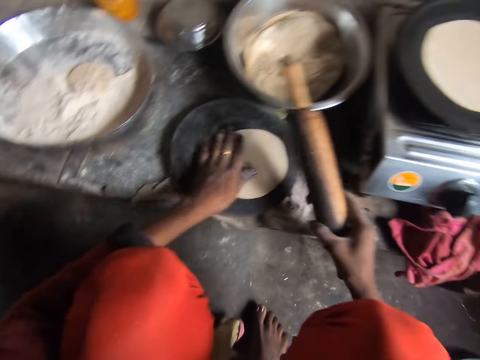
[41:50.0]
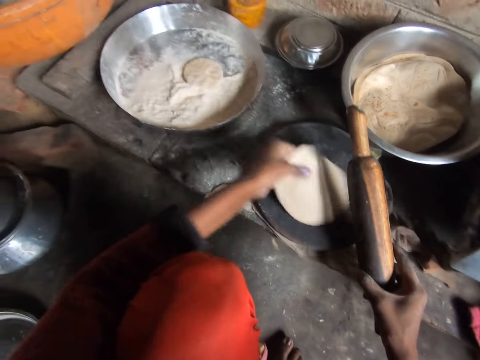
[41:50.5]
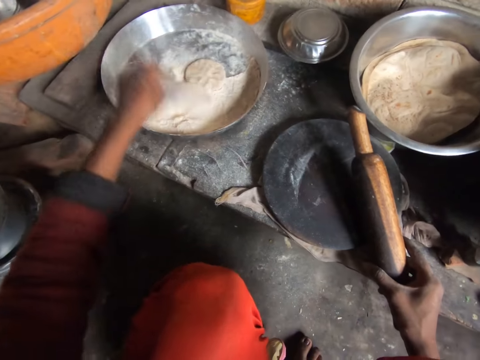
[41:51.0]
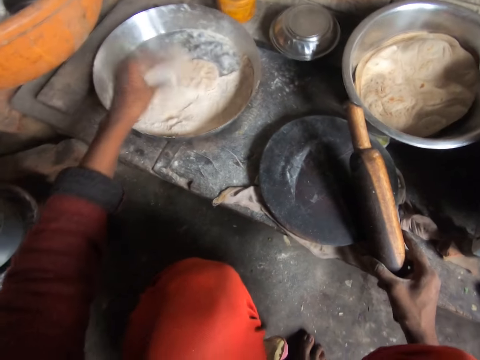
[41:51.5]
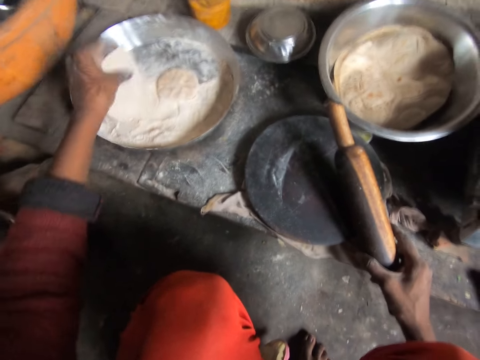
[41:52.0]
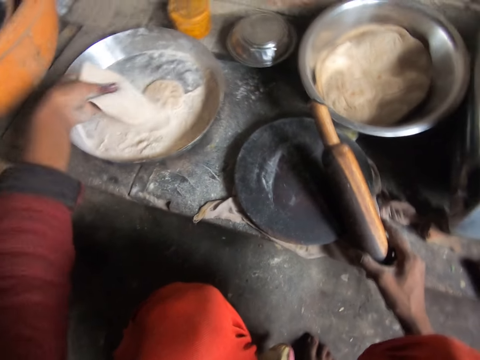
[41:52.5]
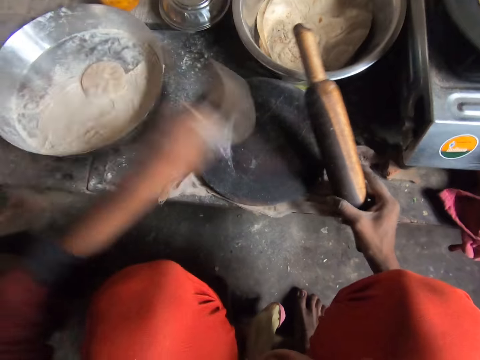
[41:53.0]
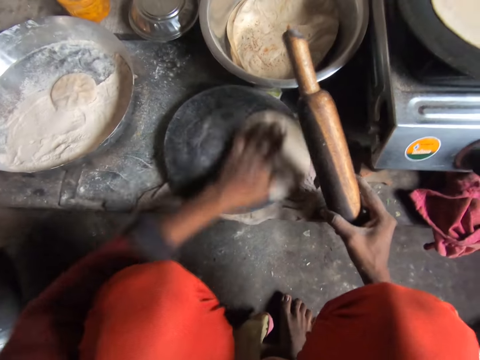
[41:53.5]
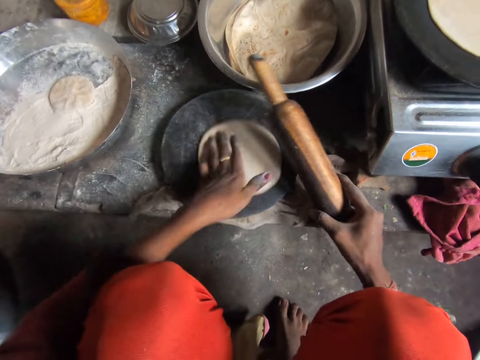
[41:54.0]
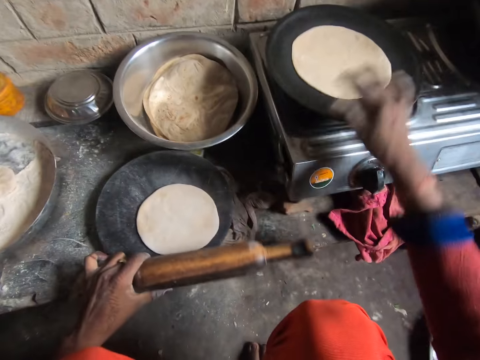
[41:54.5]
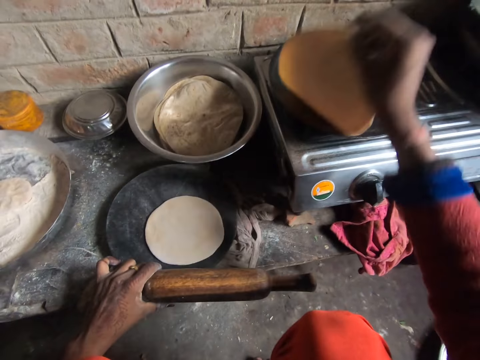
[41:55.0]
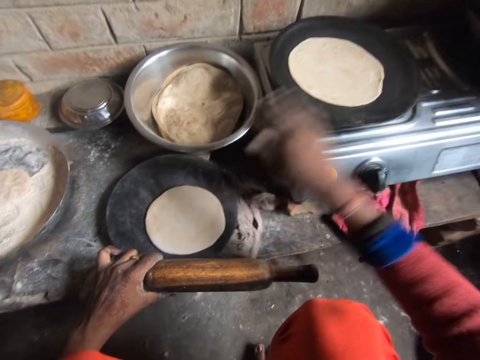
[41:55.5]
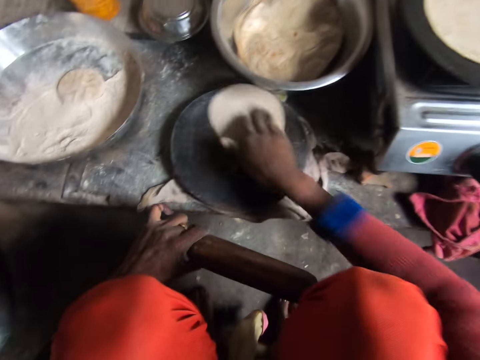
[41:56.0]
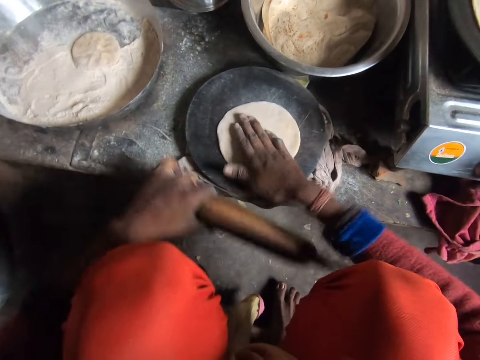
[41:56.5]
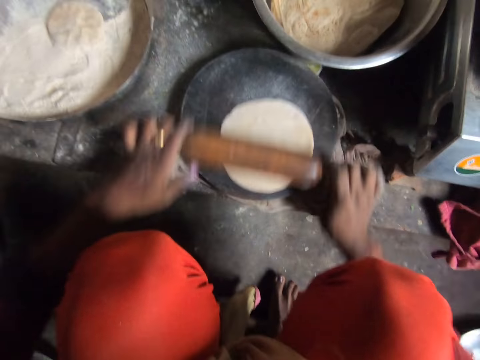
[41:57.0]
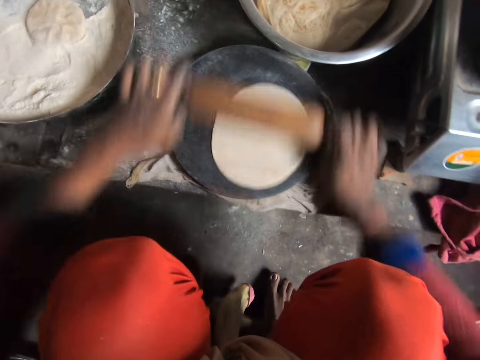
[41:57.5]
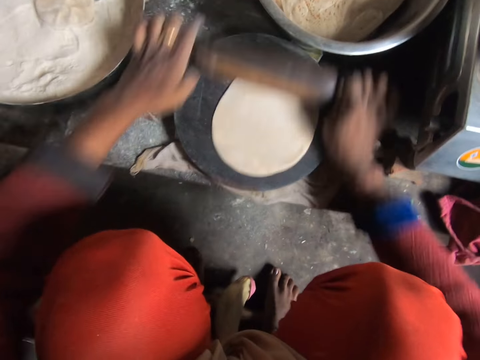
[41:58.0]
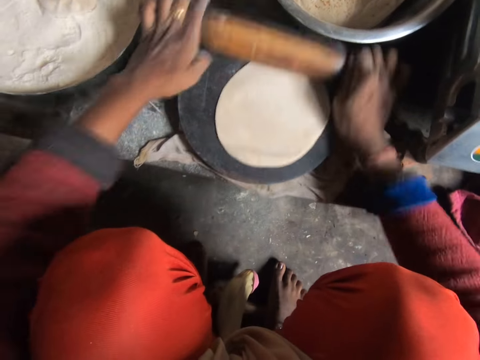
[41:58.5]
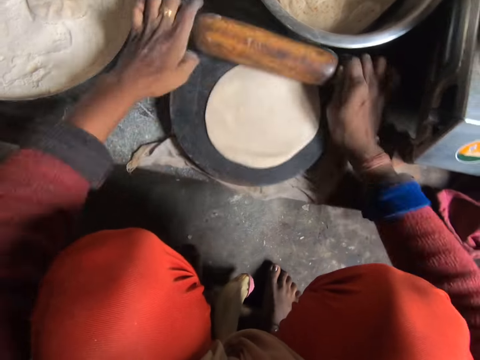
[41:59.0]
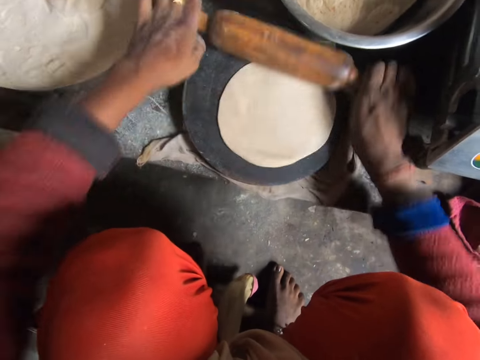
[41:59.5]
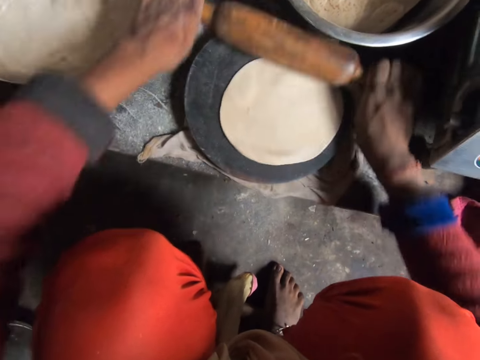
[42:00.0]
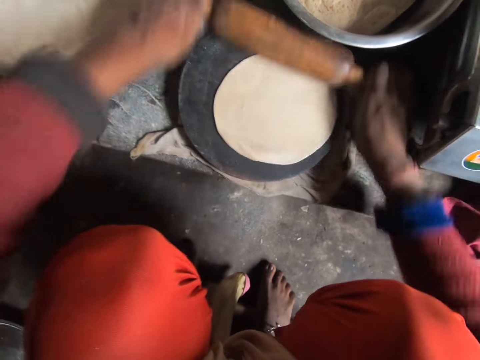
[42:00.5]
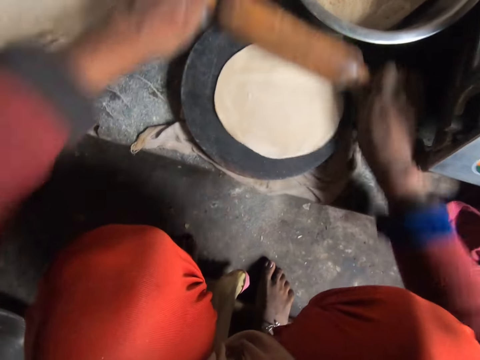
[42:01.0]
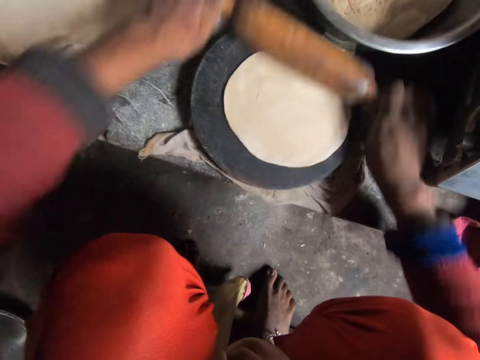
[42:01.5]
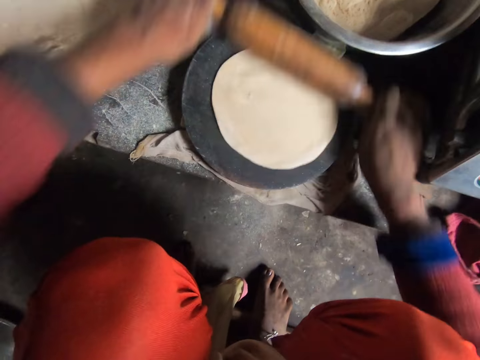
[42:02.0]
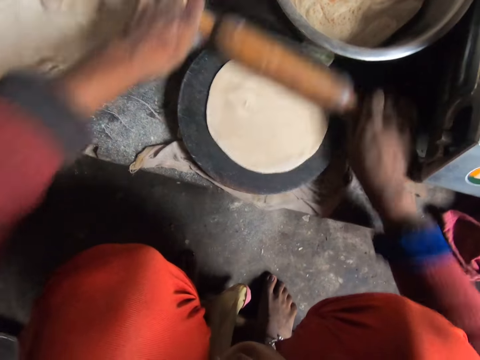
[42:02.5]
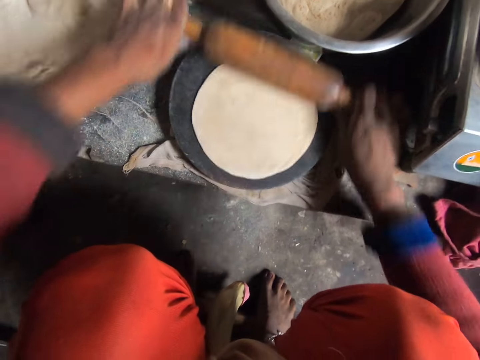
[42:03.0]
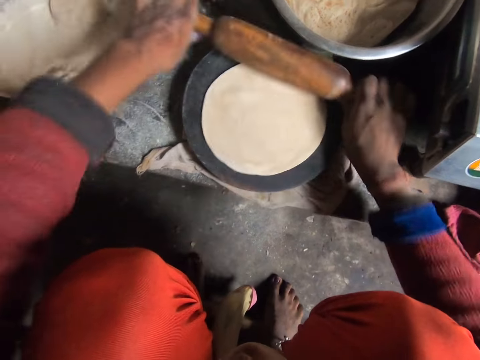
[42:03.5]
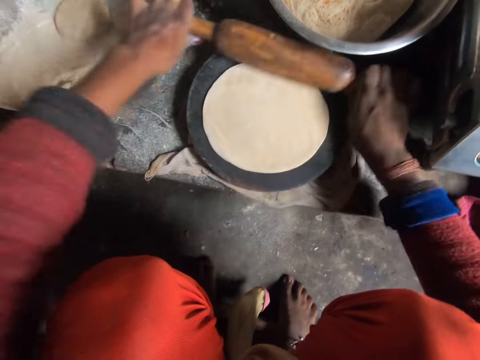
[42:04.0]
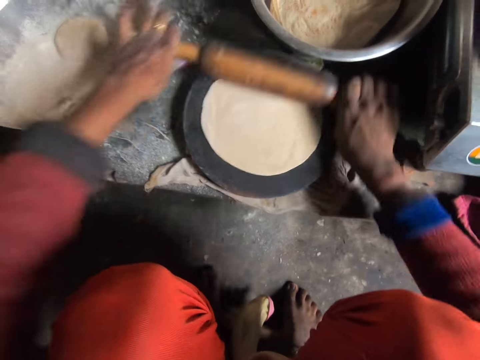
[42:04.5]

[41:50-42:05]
The camera wearer picks up the pancake crust or dough from the wooden board or dough round board. She adds flour to the pancake crust in her hand. She puts the dough in the tray. She drops the pancake crust on the wooden board. She turns the pancake crust on the wooden board. She turns the pancake on the frying pan. She turns the pancake crust on the wooden board. She holds the dough on the dough round board. She rolls out the pancake crust on the wooden board with the rolling pin.

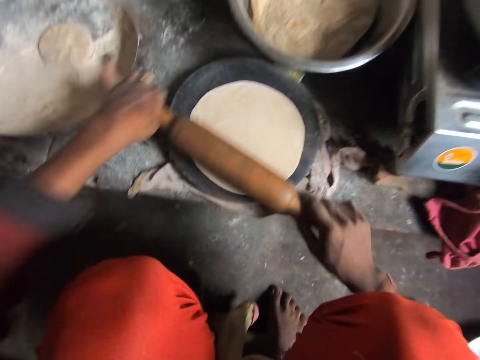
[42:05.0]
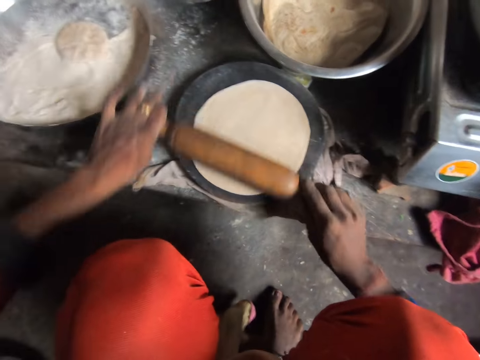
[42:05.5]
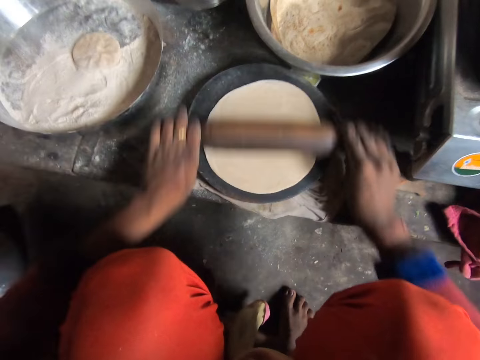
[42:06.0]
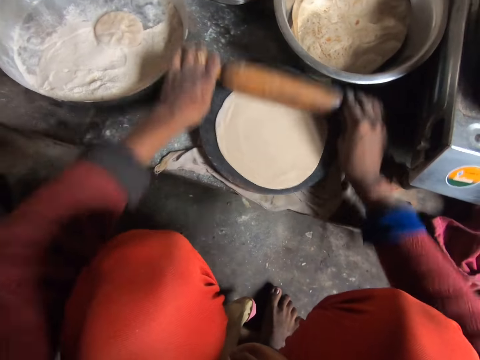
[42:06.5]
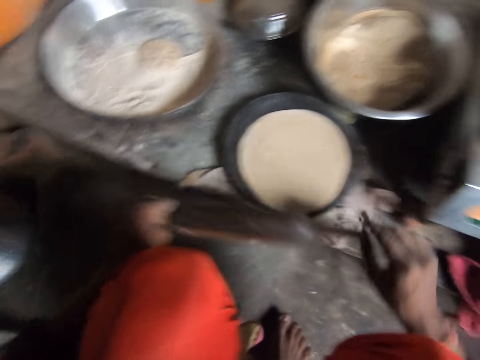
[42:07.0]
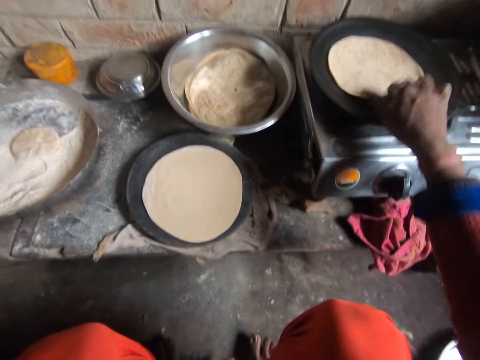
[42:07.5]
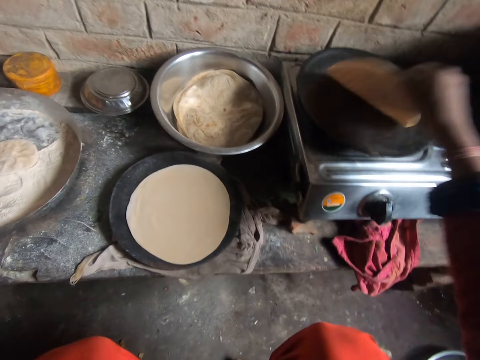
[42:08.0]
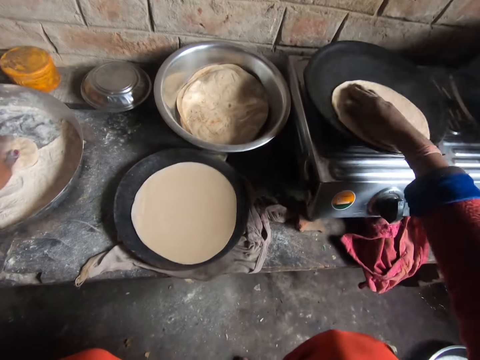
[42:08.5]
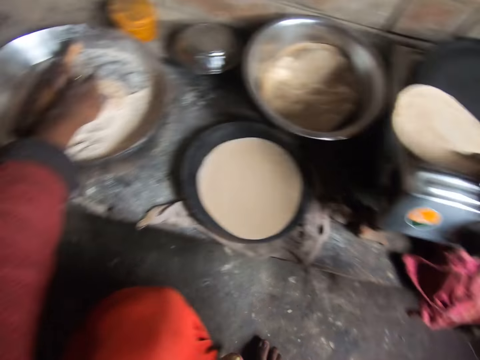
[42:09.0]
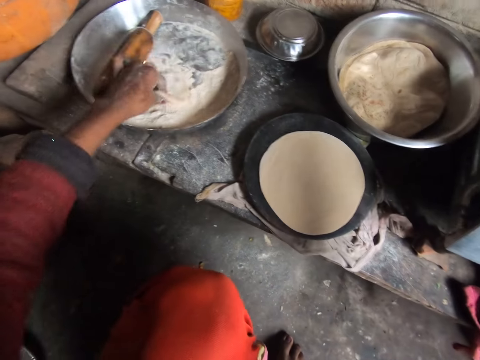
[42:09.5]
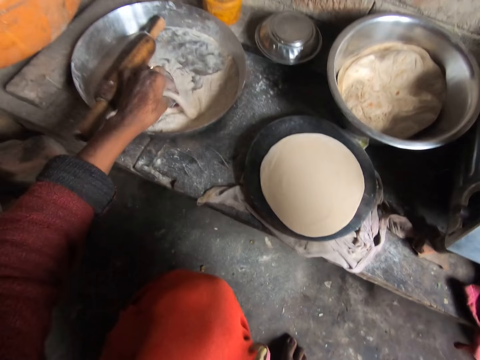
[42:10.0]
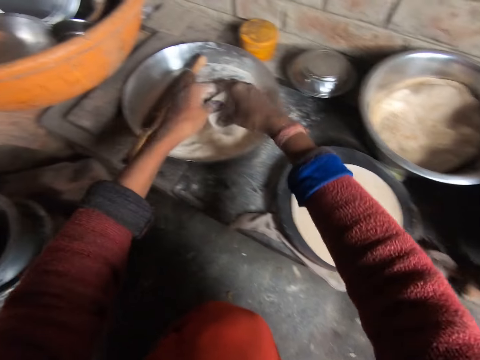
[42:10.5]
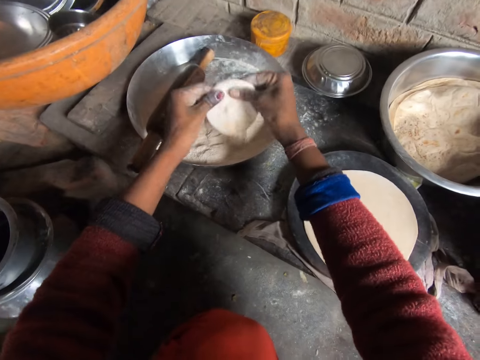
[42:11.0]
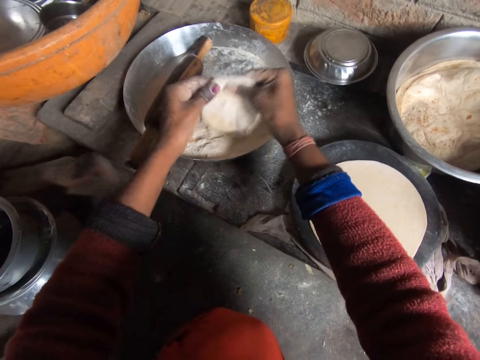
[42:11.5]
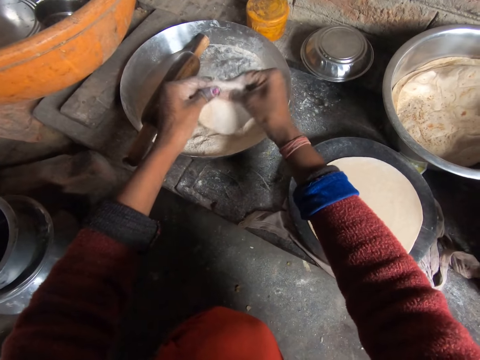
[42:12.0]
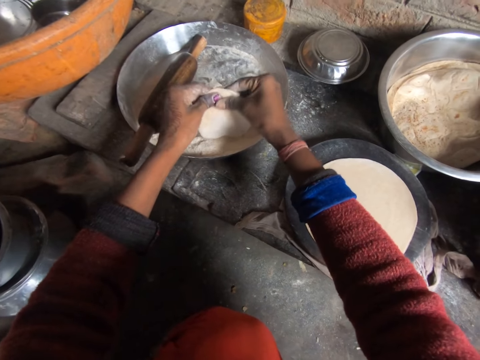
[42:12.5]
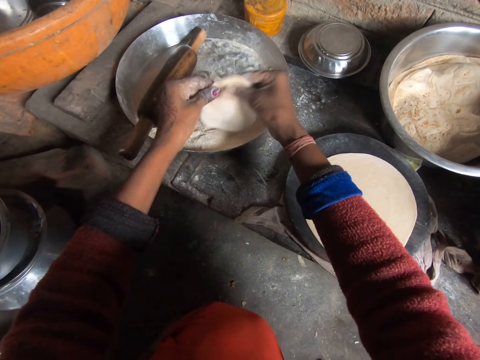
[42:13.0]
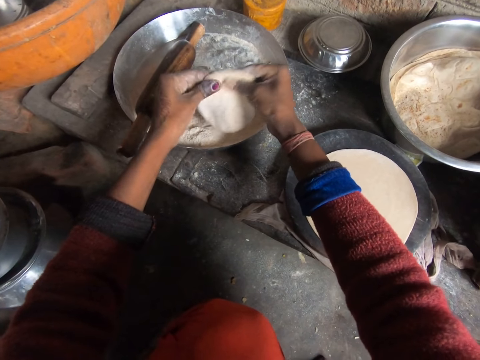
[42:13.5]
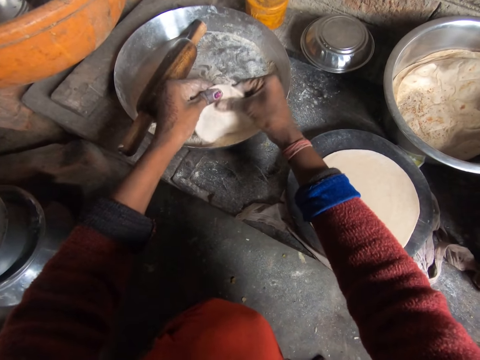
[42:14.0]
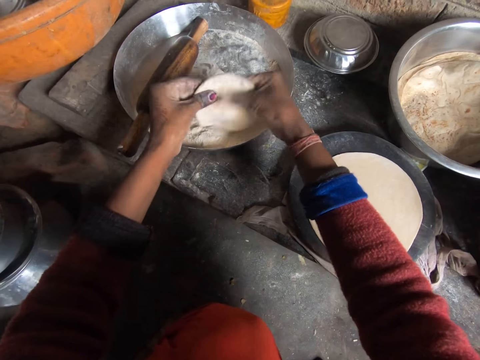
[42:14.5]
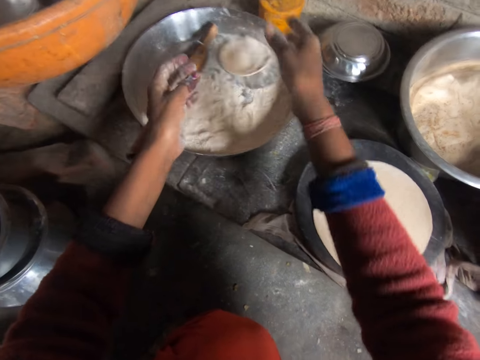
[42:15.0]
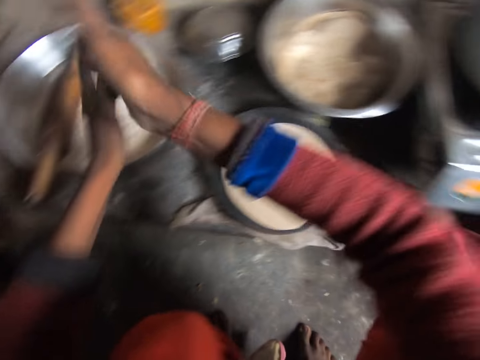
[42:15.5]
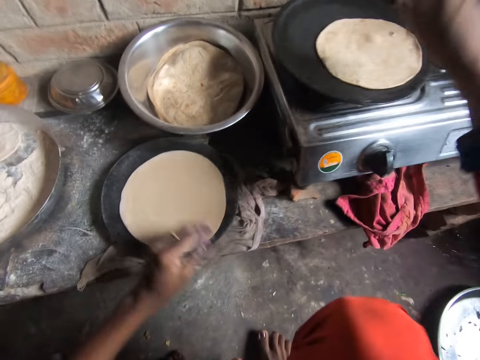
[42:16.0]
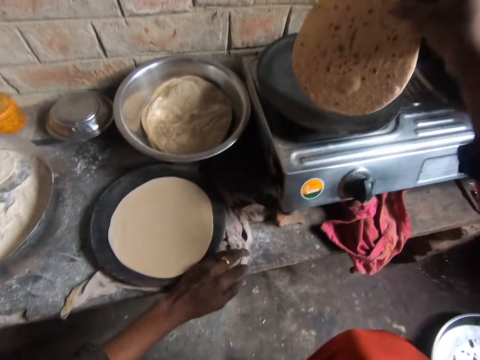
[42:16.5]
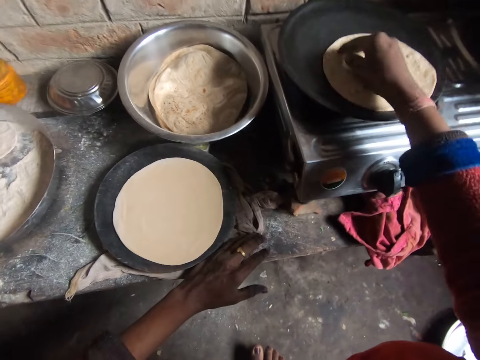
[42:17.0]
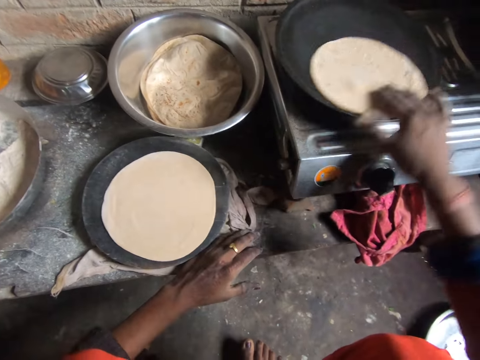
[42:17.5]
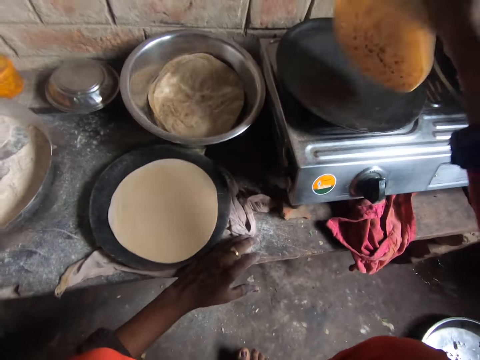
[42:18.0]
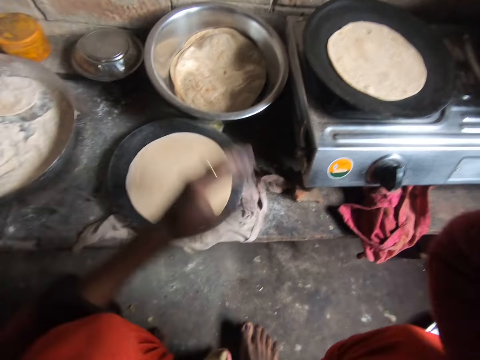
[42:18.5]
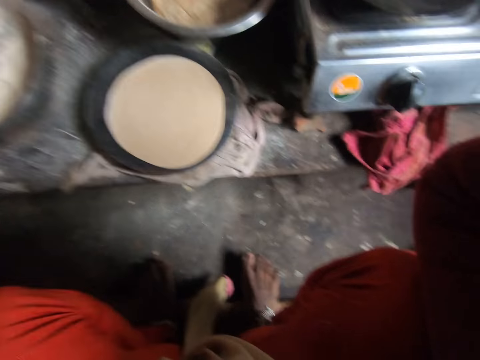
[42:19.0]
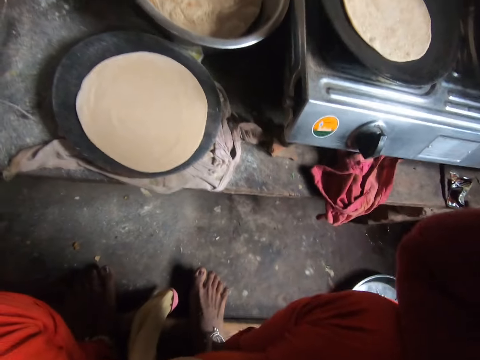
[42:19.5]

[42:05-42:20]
The camera wearer turns the pancake on the frying pan. She holds the flatbread on the flat pan. She drops the rolling pin on the bowl. She picks up the pancake crust from the bowl and adds flour to the pancake crust in her hand. She flattens the pancake crust with her hands. She drops the pancake crust in the bowl. She turns the pancake on the frying pan. She adjusts the camera.
